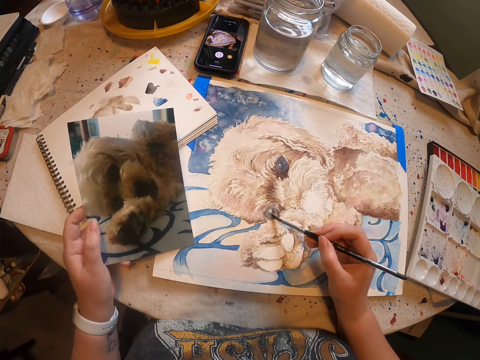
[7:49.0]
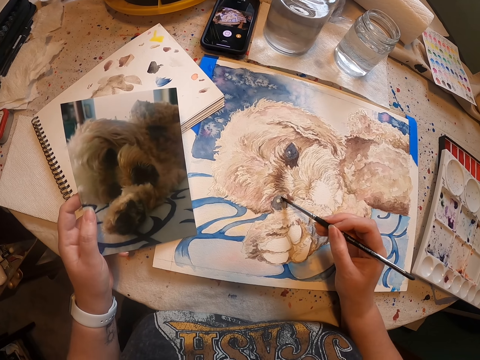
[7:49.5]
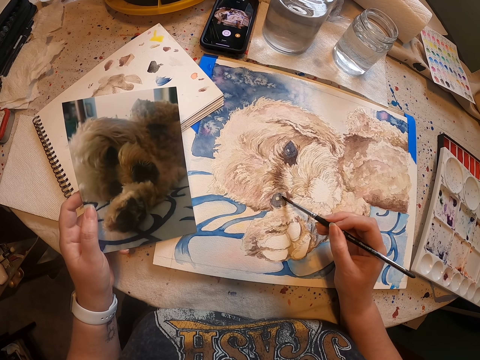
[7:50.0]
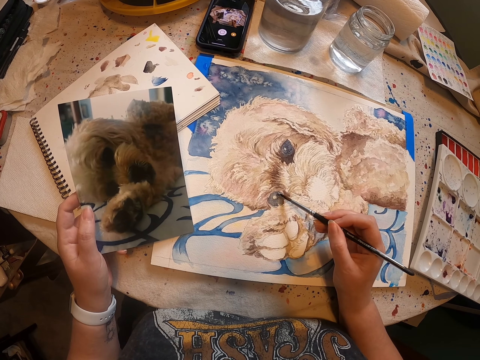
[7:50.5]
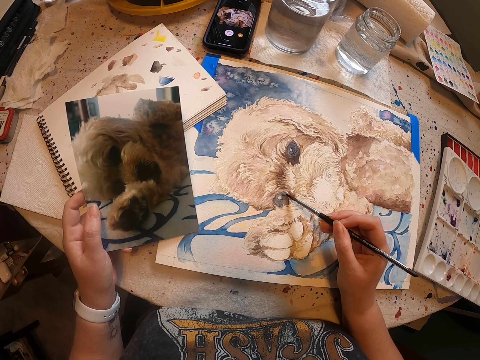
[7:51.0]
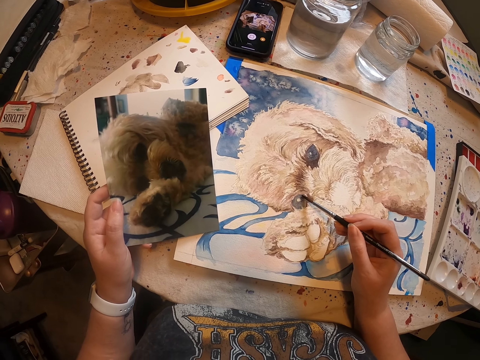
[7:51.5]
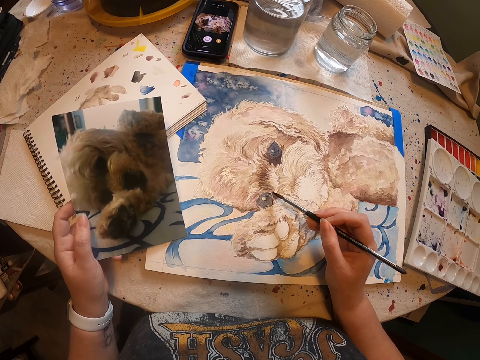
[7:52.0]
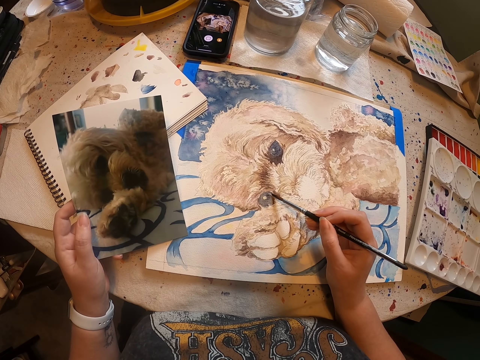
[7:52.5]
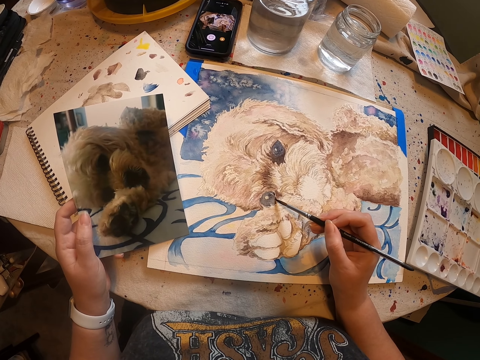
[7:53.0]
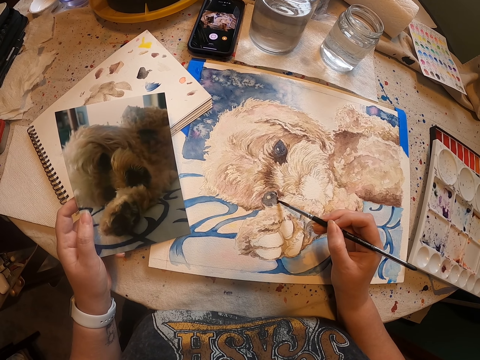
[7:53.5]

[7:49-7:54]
The camera wearer paints an artwork with an art pen.

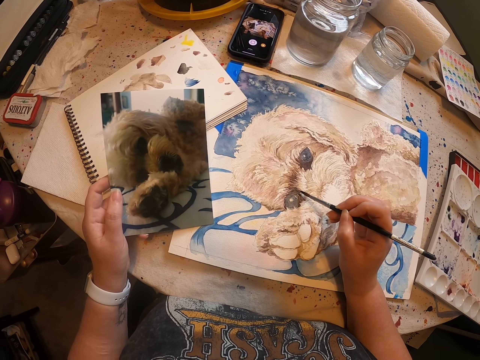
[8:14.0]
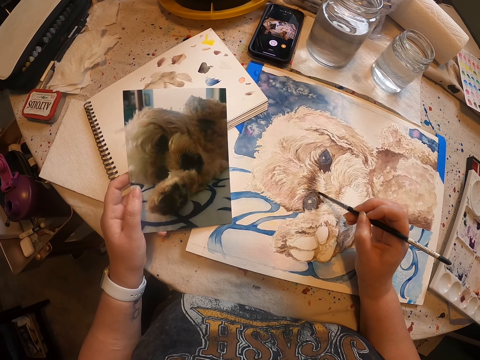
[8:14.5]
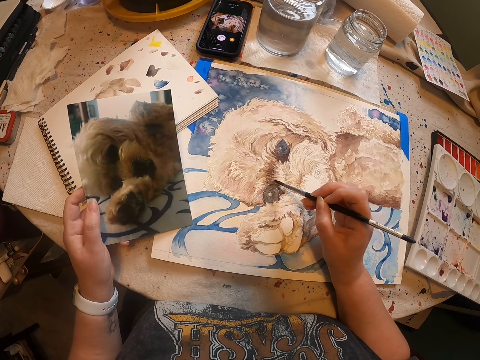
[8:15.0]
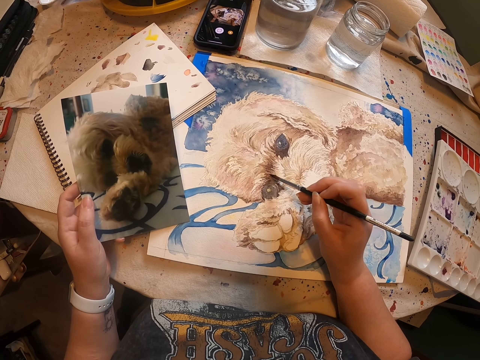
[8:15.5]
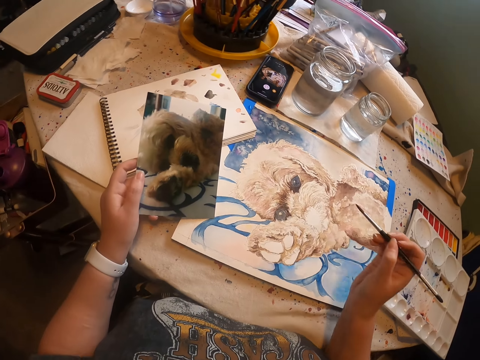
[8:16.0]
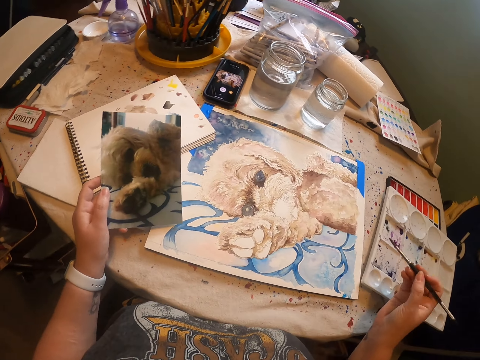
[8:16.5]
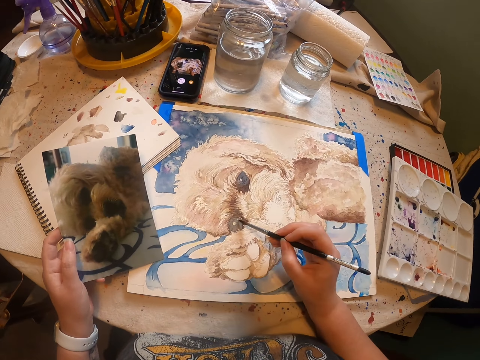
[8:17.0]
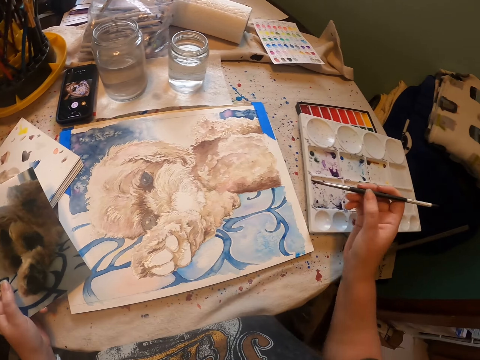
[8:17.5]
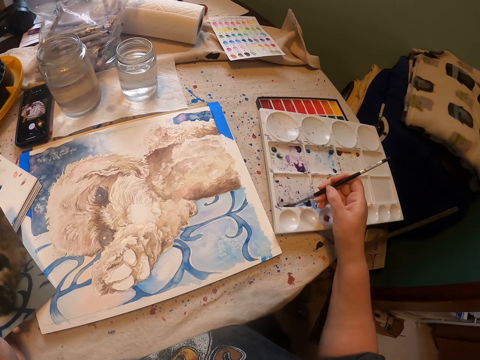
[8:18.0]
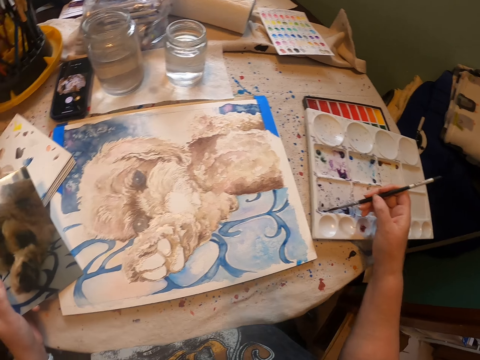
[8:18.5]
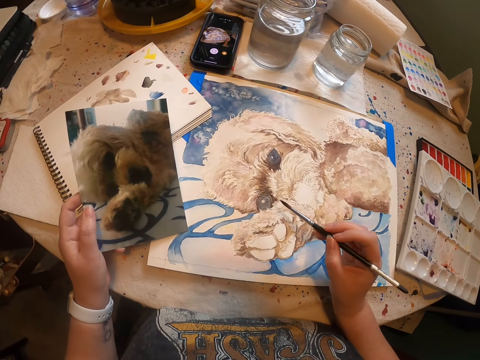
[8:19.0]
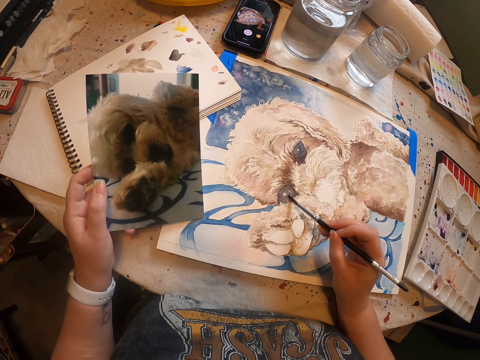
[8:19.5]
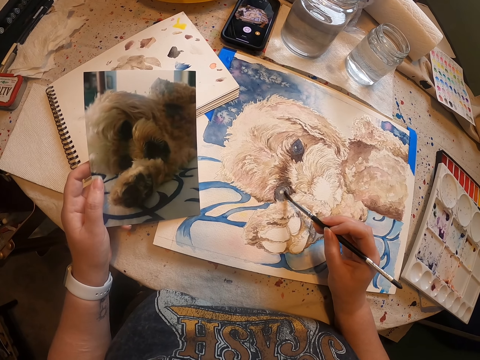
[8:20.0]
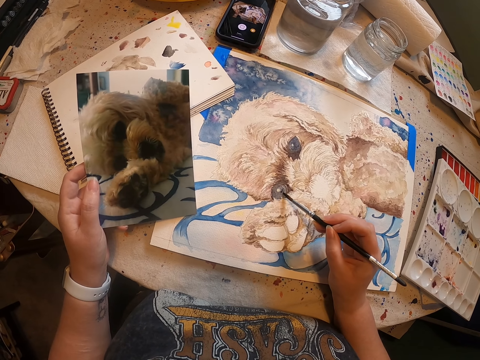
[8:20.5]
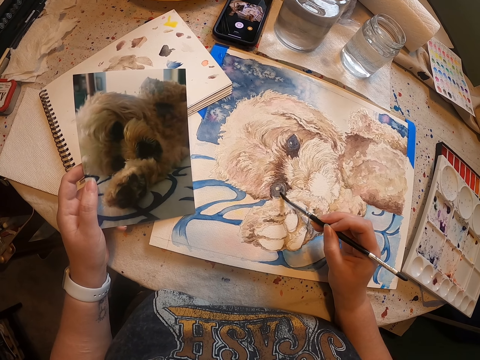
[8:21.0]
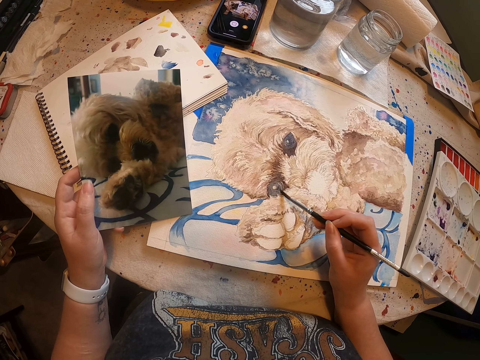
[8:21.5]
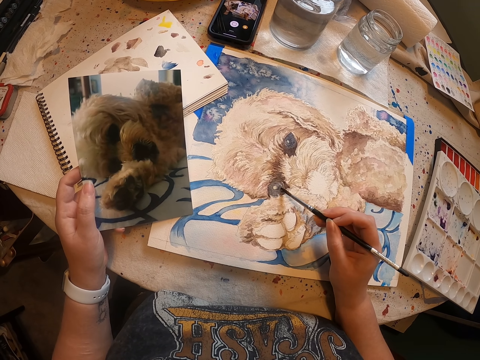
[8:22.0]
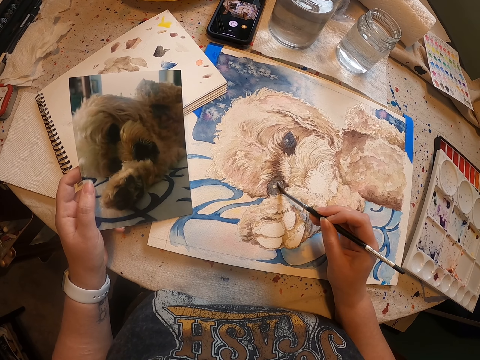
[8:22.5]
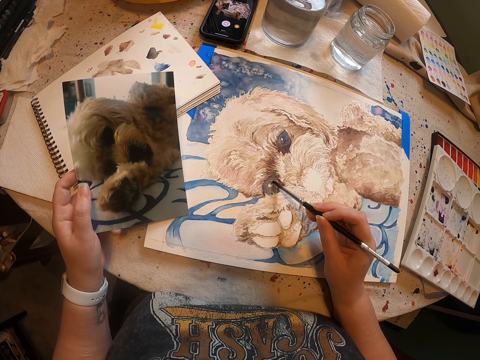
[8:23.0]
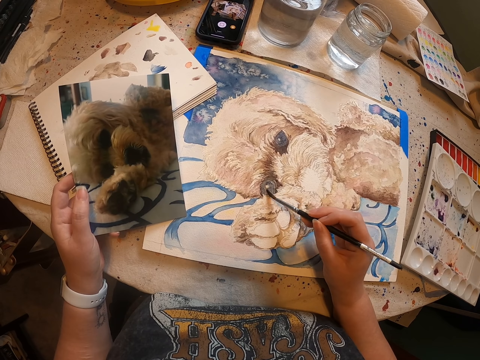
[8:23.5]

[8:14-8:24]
The camera wearer lifts up the art pen and removes their hand from the paint board. They rub the art pen on the paint tray and remove paint from the paint tray. They paint an artwork with the art pen.

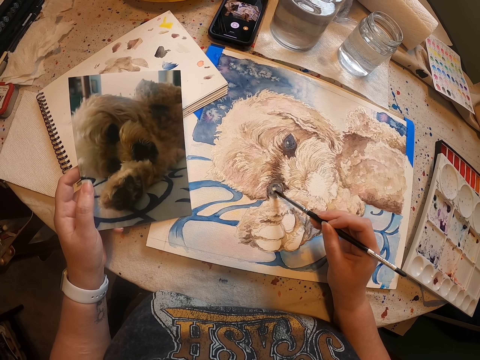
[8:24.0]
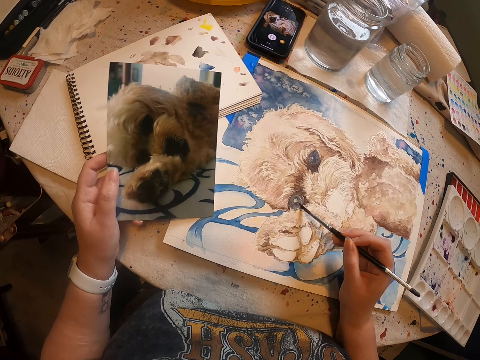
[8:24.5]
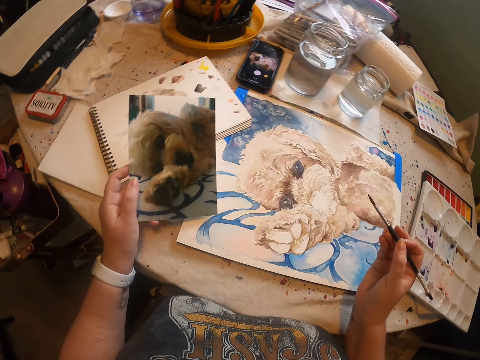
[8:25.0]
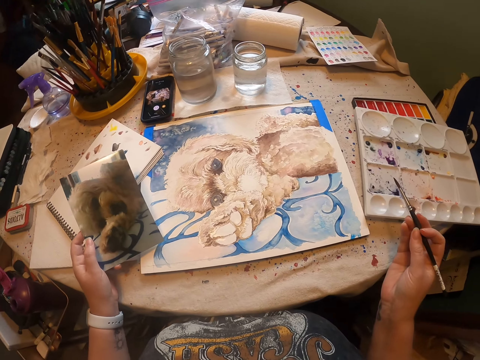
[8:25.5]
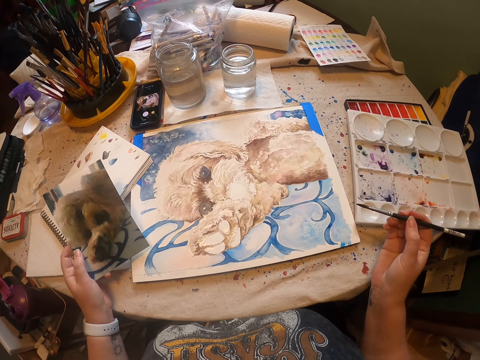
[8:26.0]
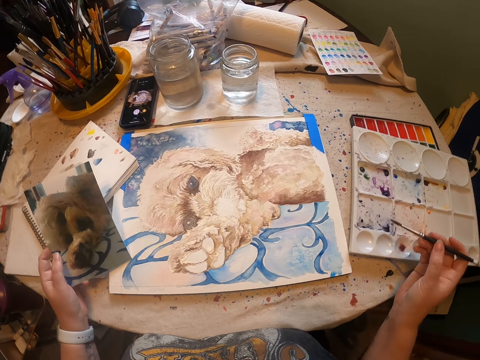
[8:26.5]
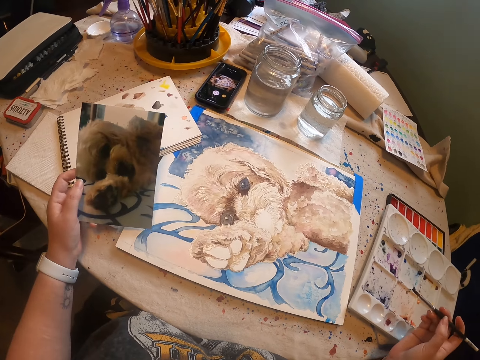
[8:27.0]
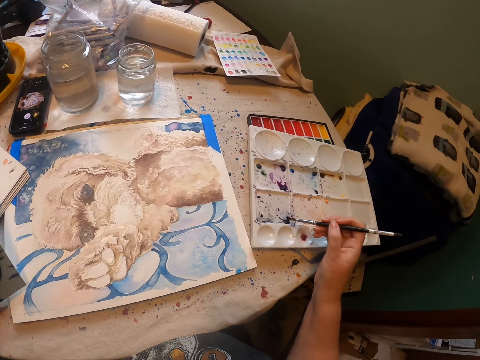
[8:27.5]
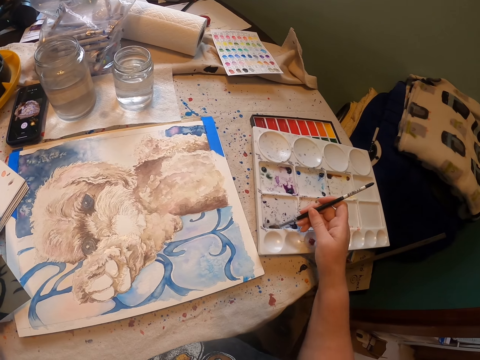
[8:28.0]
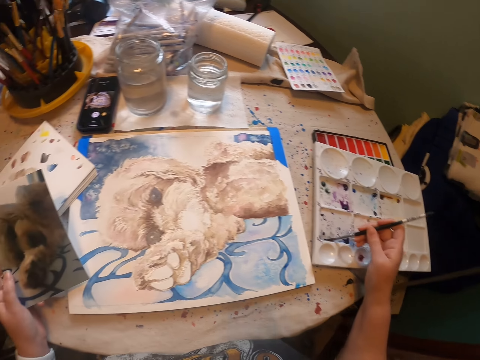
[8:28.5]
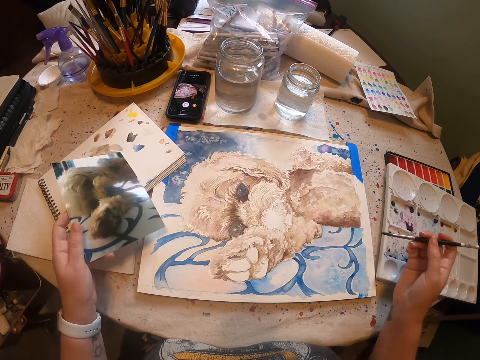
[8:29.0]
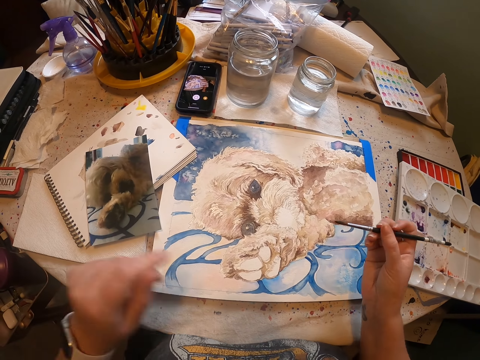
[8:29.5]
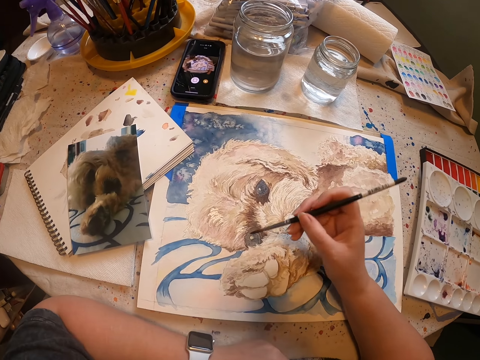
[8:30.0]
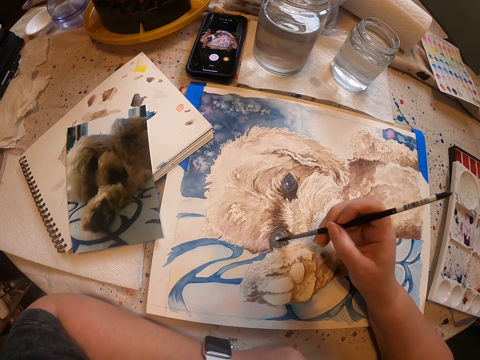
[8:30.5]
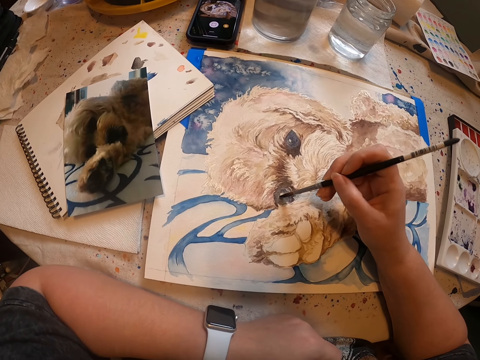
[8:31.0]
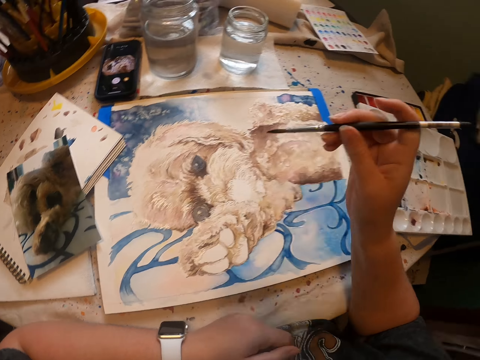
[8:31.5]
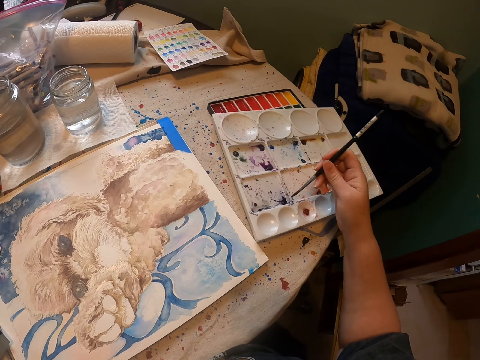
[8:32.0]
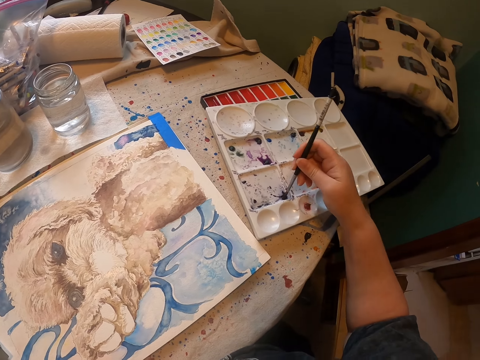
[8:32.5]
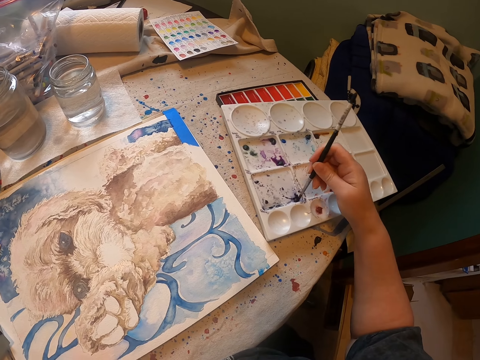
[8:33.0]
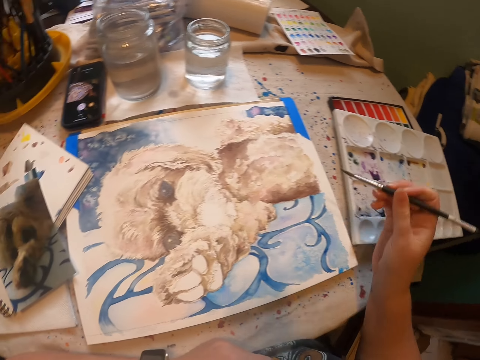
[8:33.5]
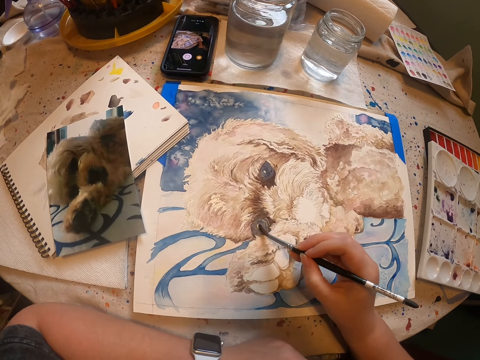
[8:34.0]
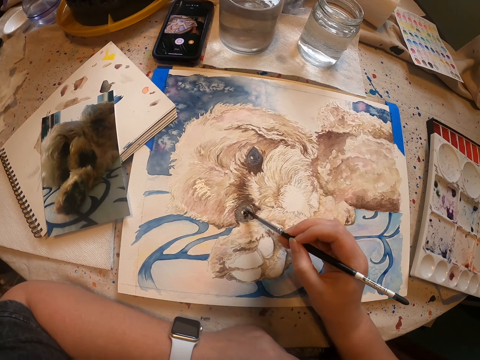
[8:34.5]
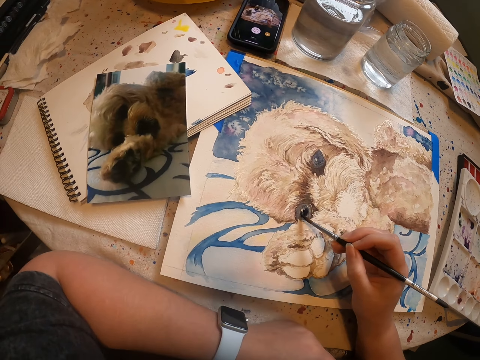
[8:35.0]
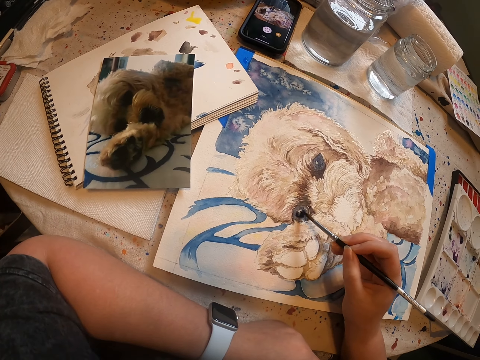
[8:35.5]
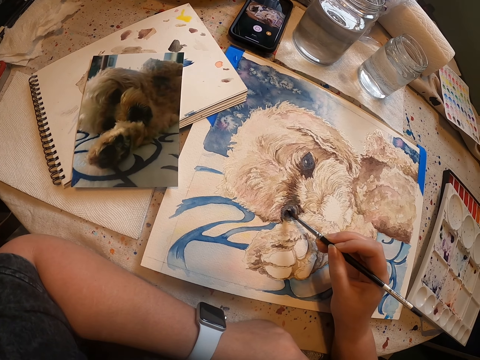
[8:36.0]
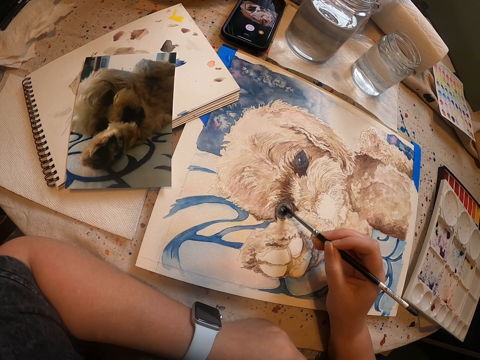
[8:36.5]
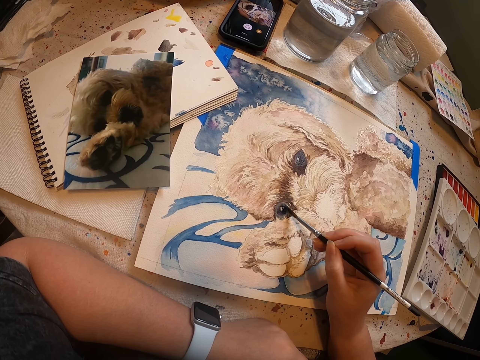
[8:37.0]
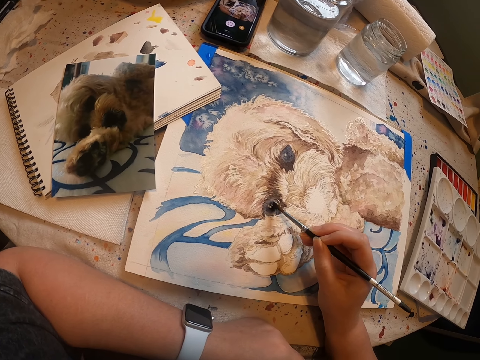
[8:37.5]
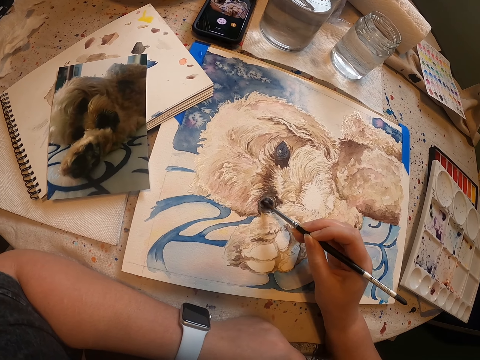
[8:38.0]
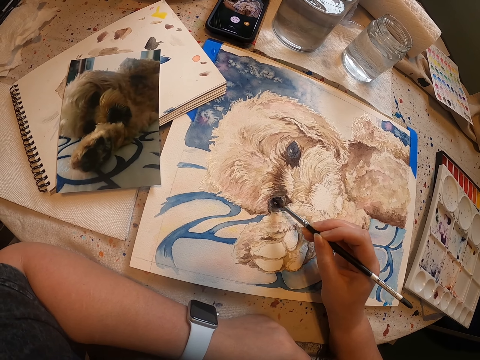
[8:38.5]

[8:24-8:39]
The camera wearer lifts up the art pen. They look around. They rub the art pen on the paint tray. They remove paint from the paint tray. They put the picture on top of the book. They paint an artwork with an art pen. They rub the art pen on the paint tray. They remove paint from the paint tray. They paint an artwork with the art pen.
